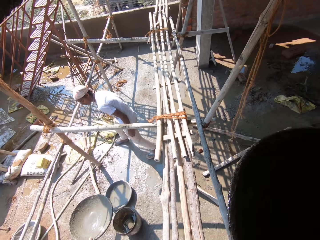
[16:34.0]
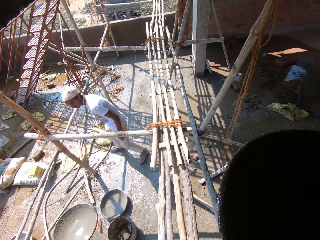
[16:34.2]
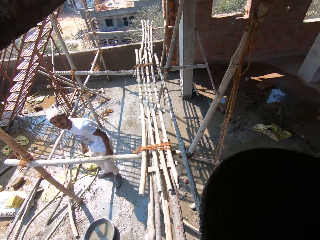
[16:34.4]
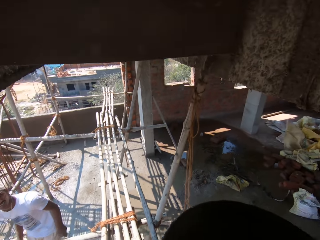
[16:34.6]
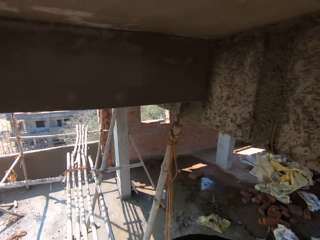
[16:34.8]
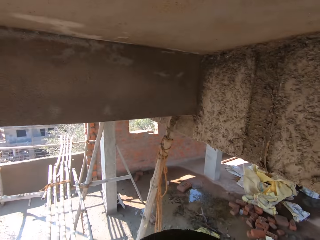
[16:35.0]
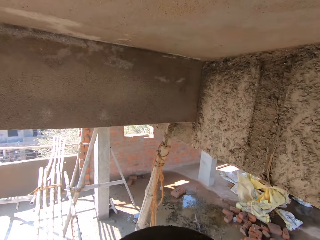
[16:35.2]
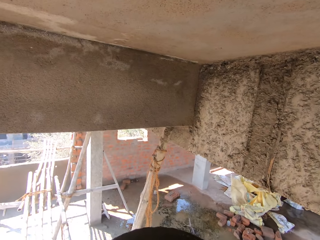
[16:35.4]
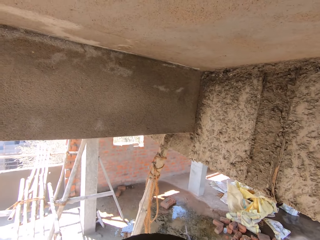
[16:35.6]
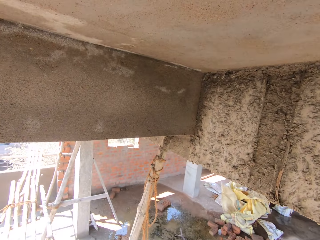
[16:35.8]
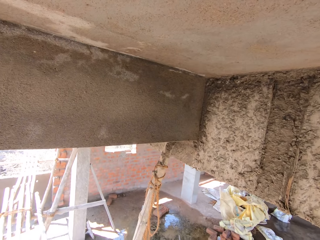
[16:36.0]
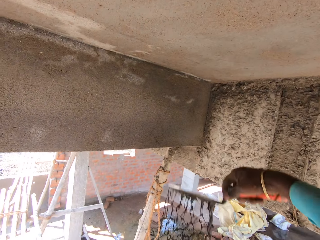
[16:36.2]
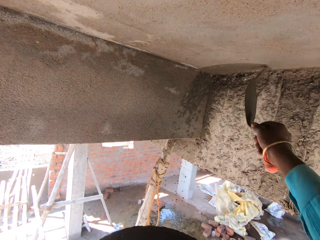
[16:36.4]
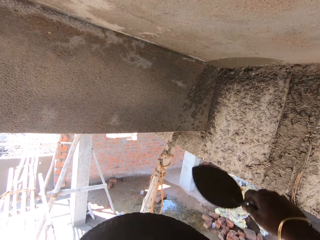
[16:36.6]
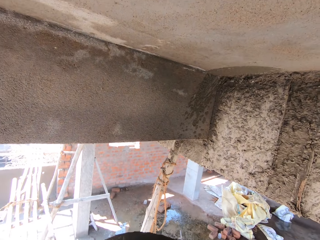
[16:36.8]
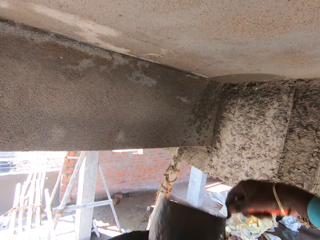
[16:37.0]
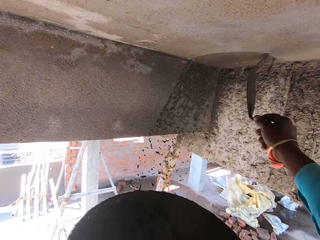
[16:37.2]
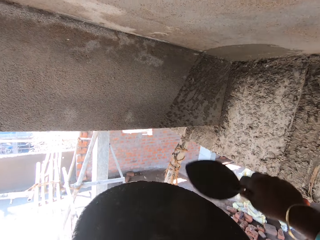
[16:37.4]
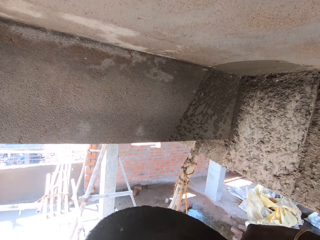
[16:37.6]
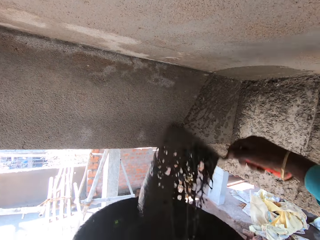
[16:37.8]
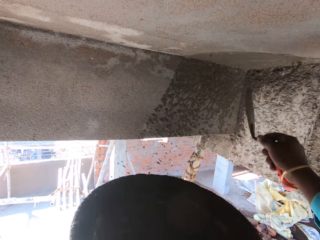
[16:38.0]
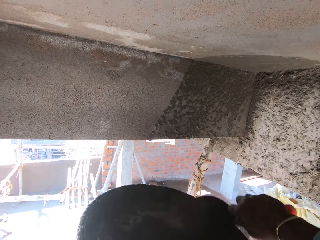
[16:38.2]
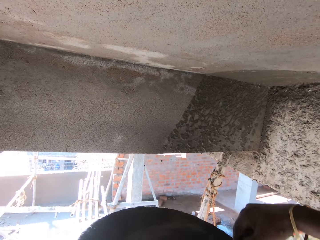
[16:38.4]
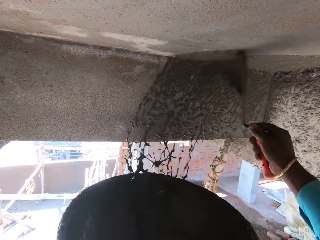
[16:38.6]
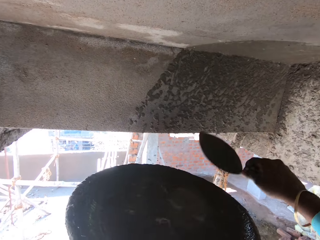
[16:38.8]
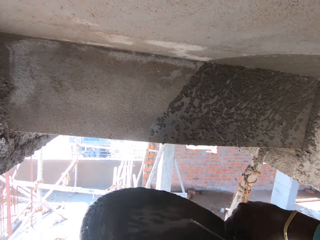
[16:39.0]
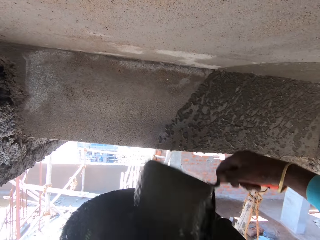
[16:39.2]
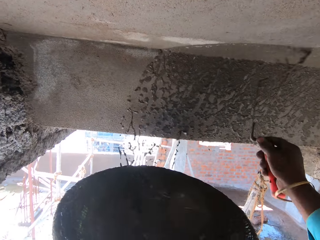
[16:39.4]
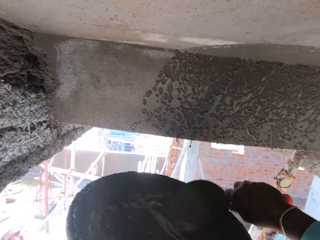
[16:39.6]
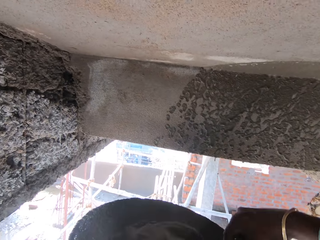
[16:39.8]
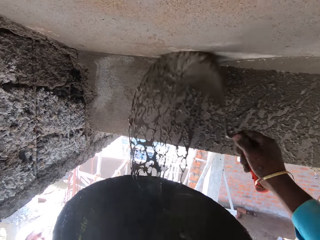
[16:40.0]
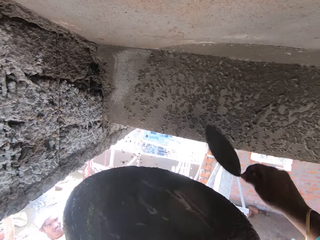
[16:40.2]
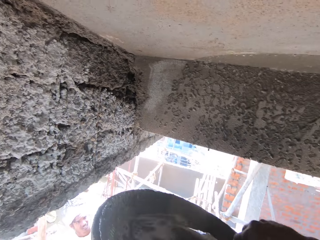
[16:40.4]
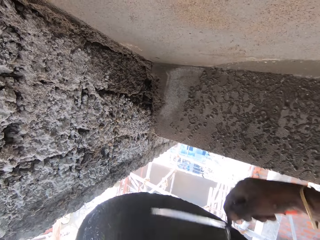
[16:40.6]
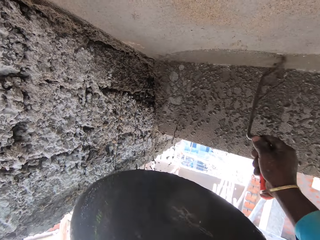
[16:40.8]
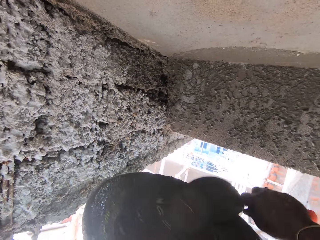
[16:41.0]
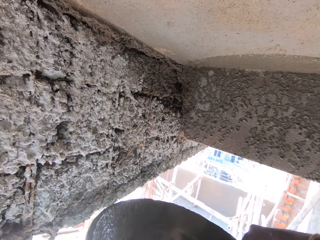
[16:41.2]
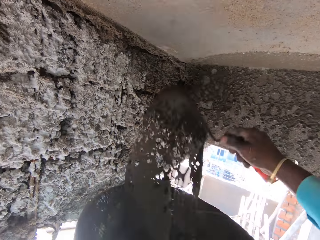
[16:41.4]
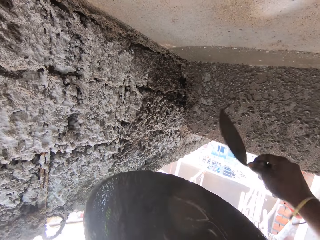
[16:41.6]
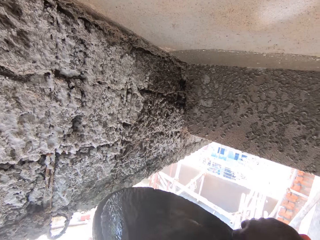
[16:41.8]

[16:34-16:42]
The camera wearer walks. They spread concrete on the wall with a brick trowel.

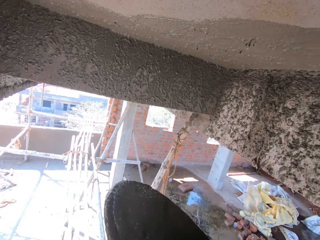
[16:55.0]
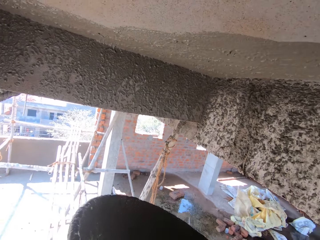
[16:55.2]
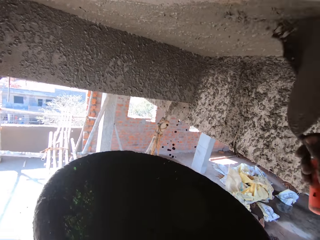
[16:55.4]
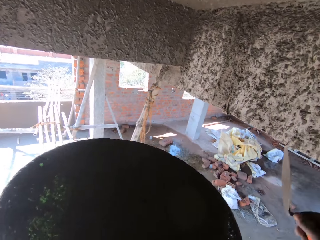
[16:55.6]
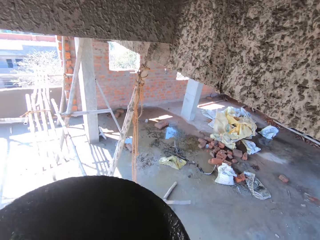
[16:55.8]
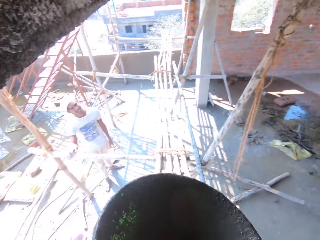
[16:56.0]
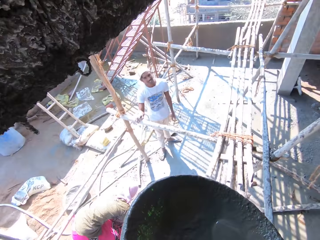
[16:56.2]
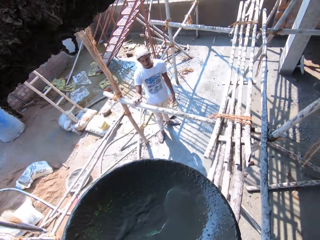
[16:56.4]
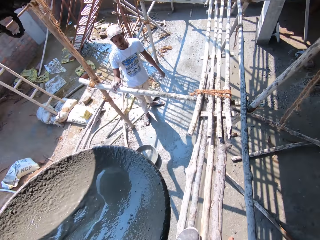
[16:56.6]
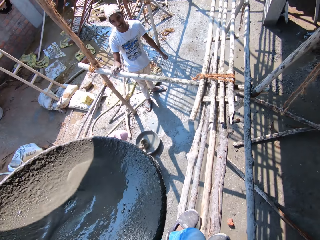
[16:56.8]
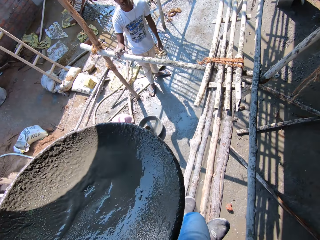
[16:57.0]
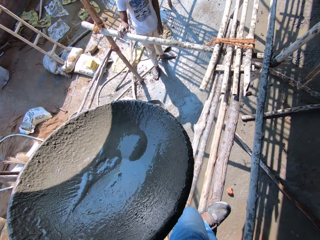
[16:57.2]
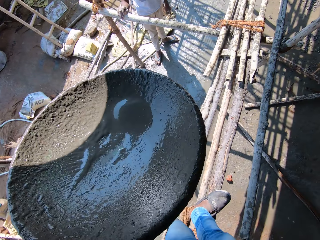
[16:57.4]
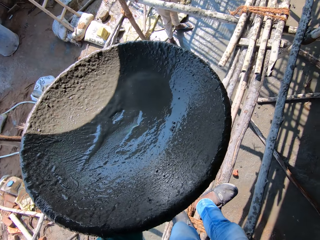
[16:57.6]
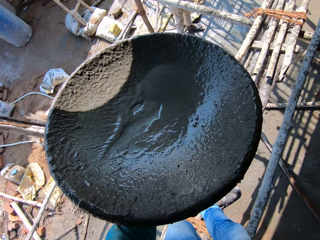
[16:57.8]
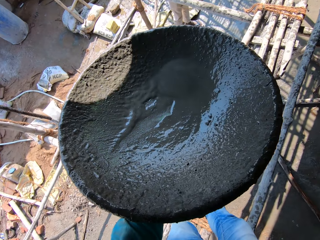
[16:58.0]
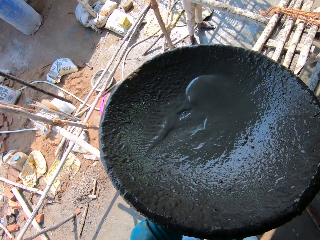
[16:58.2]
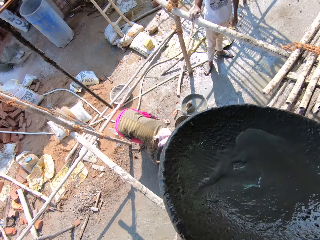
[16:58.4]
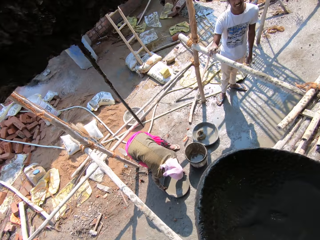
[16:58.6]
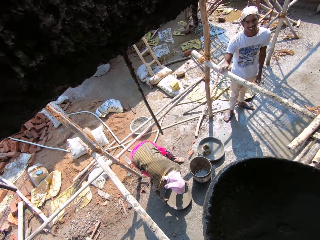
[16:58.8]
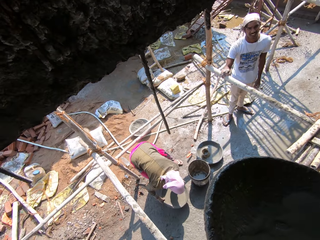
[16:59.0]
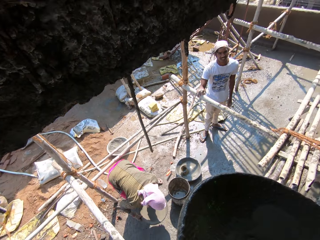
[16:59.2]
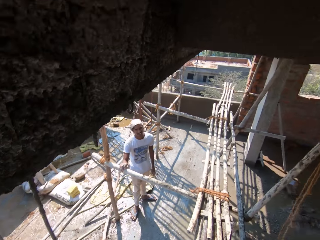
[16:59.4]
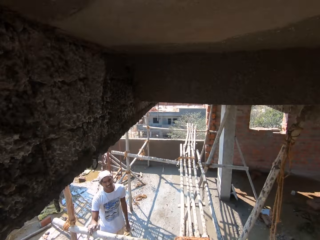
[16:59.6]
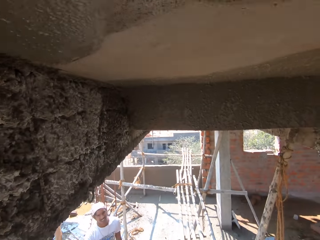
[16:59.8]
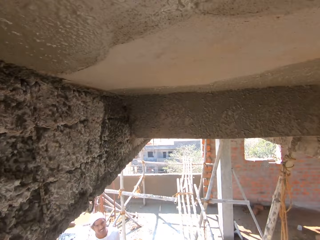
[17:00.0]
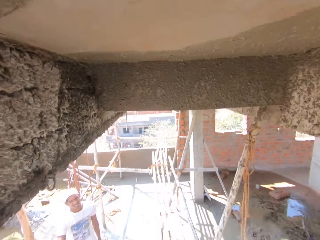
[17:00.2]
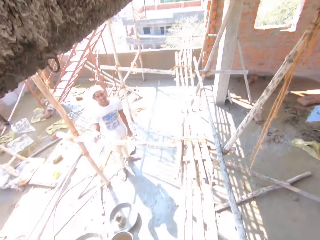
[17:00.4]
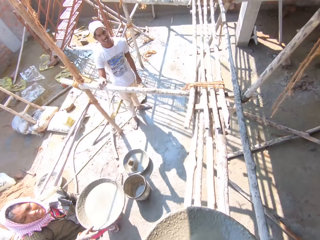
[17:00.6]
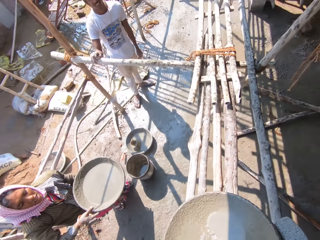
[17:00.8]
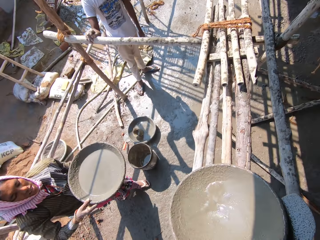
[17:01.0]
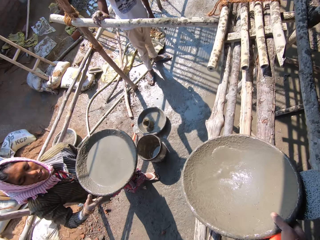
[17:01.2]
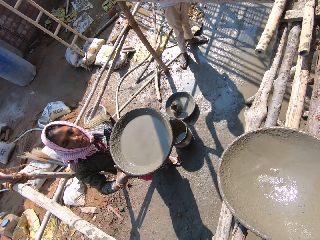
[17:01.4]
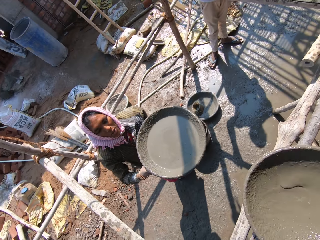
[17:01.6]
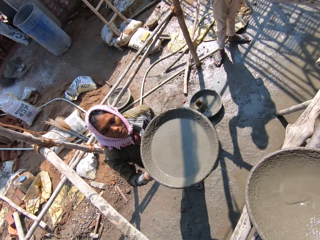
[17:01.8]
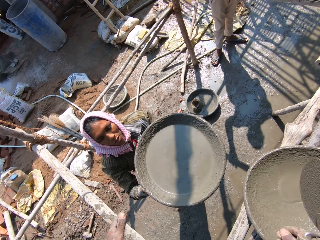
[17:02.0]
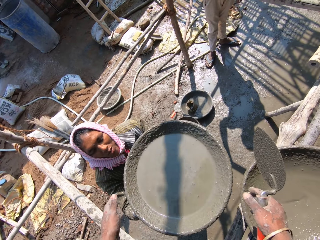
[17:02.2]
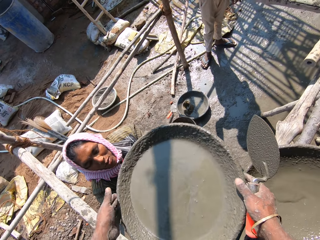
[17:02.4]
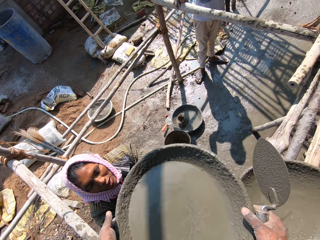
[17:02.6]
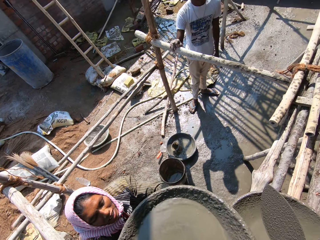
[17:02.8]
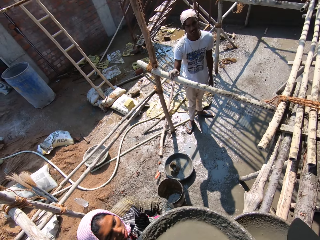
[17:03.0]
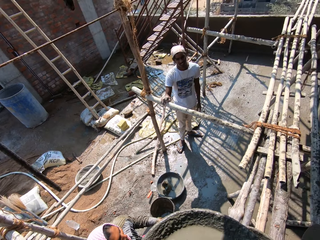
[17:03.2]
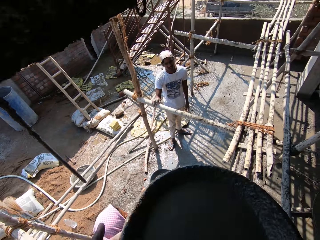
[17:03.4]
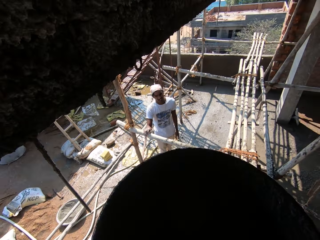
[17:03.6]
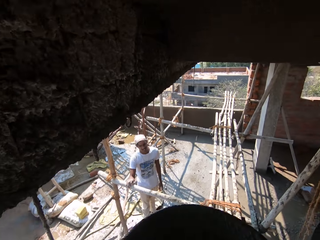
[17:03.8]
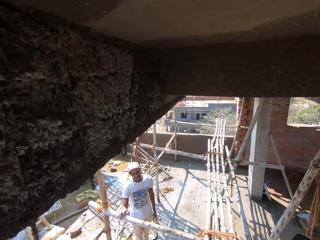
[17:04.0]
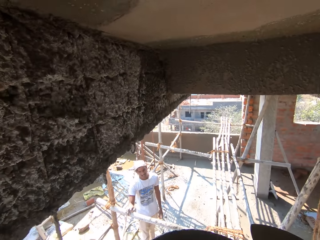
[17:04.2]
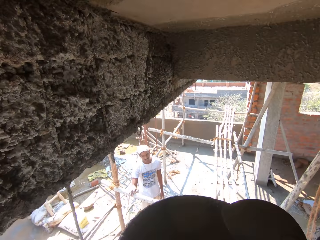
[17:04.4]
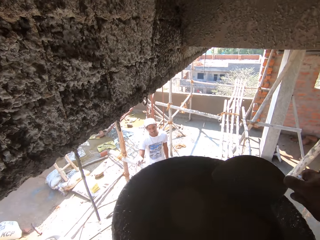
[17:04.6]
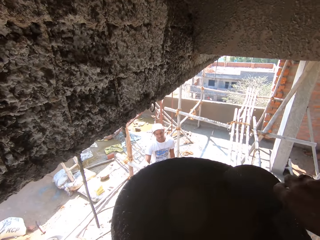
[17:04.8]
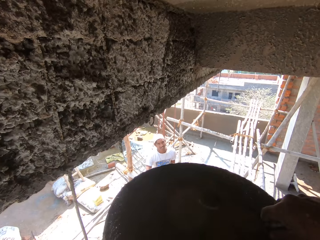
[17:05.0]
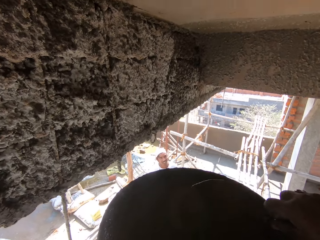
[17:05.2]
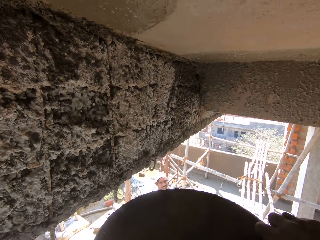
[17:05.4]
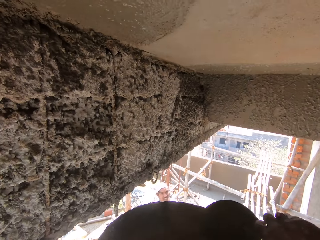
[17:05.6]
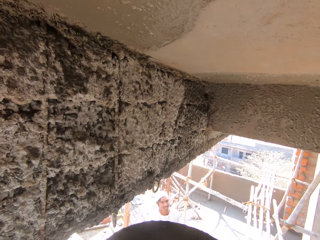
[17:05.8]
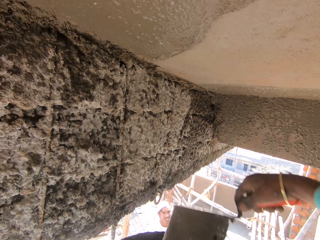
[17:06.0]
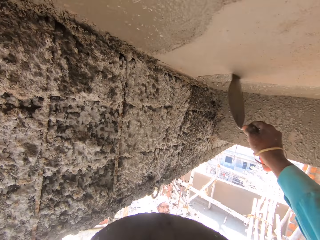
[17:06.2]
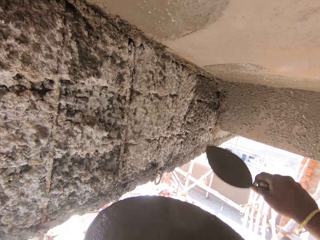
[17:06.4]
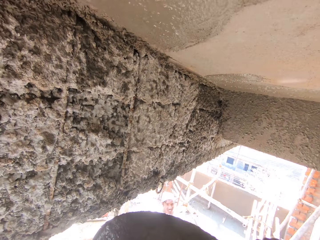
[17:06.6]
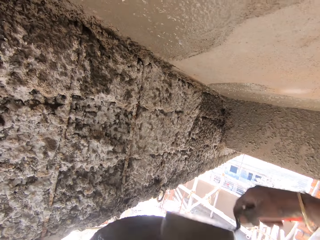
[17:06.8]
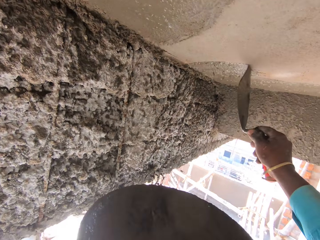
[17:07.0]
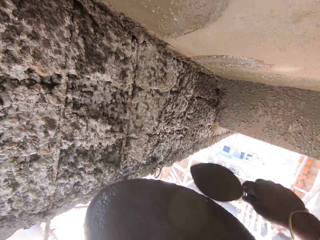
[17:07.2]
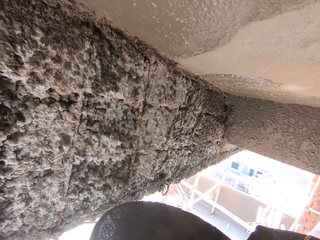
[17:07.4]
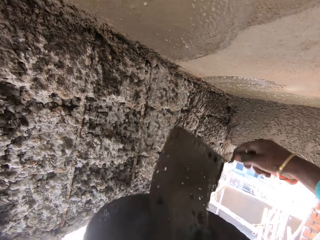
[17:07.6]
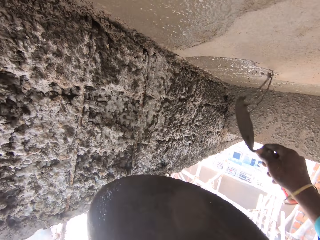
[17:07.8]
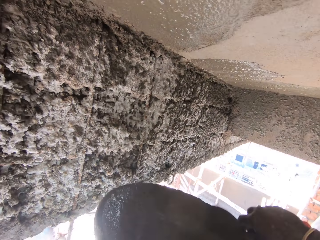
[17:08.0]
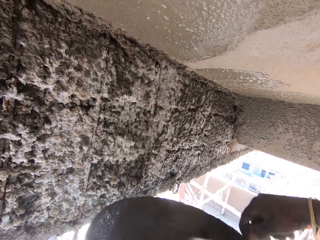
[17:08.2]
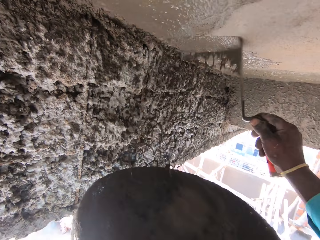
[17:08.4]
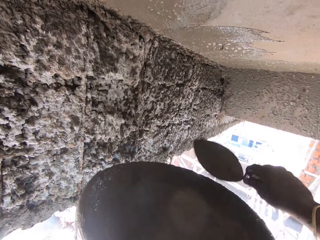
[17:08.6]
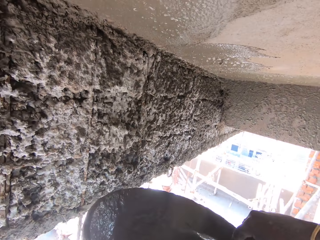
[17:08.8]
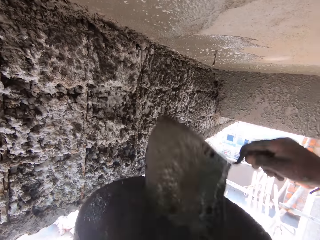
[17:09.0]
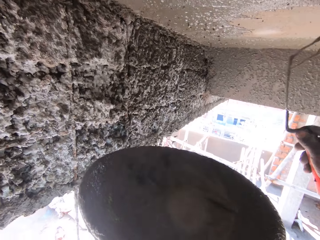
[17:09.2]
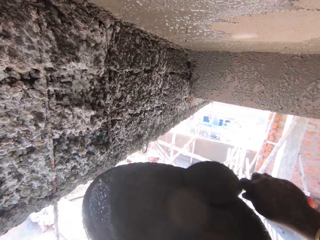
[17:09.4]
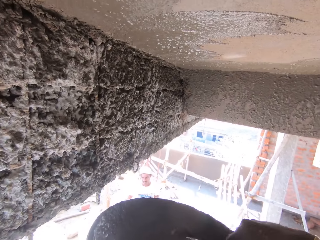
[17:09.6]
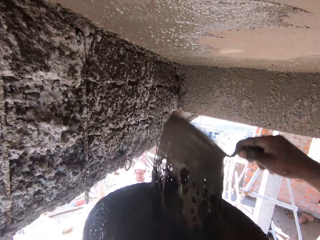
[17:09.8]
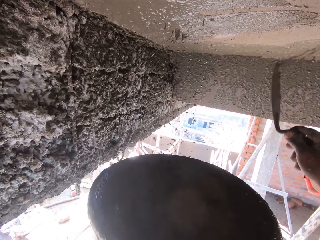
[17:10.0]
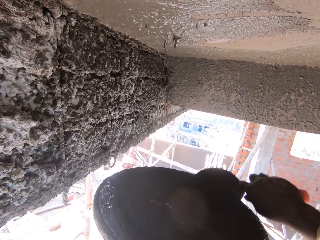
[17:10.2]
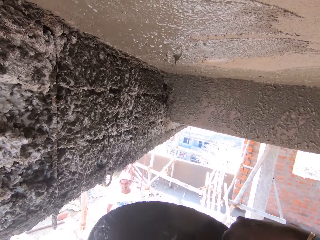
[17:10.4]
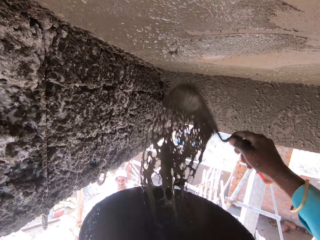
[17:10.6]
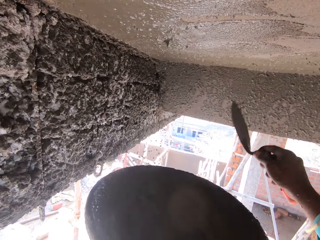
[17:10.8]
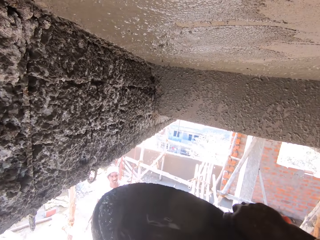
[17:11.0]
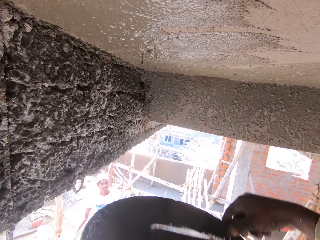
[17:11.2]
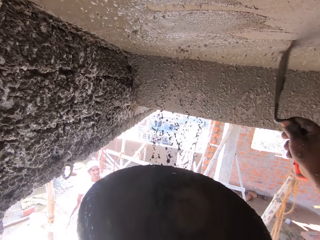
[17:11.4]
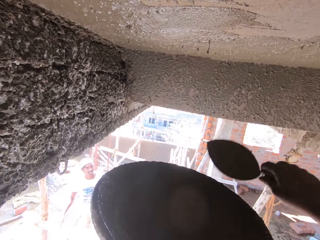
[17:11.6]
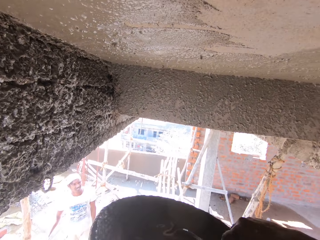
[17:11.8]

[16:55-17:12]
A man talks with the camera wearer. The camera wearer talks. They place the head pan on the poles. A lady hands the camera wearer the head pan with concrete. The camera wearer walks. They spread concrete on the wall with a brick trowel.
